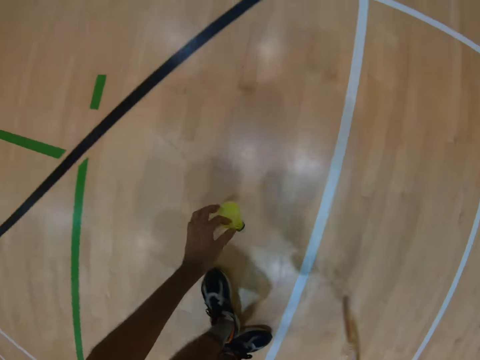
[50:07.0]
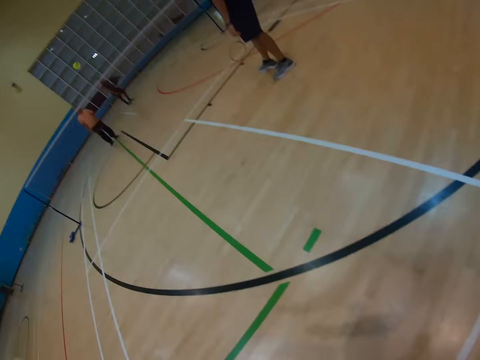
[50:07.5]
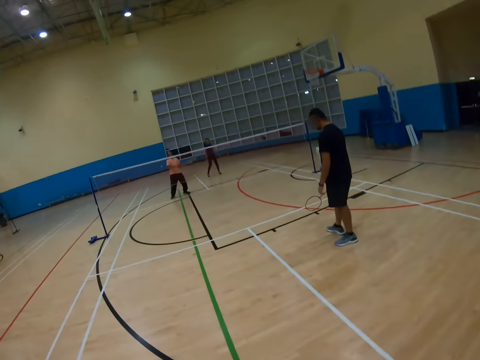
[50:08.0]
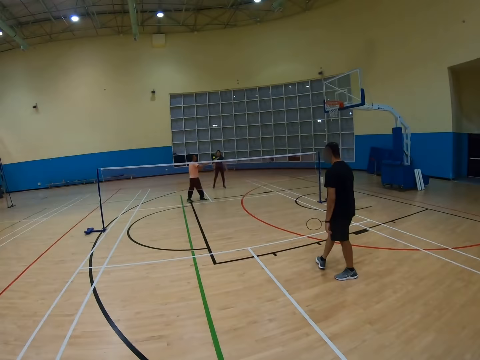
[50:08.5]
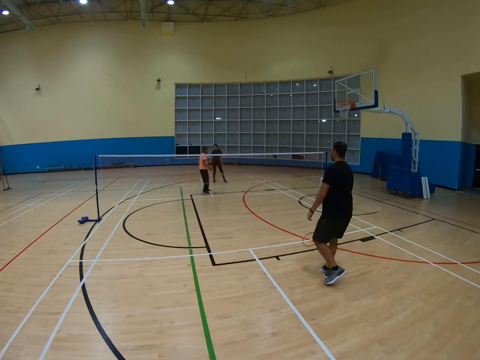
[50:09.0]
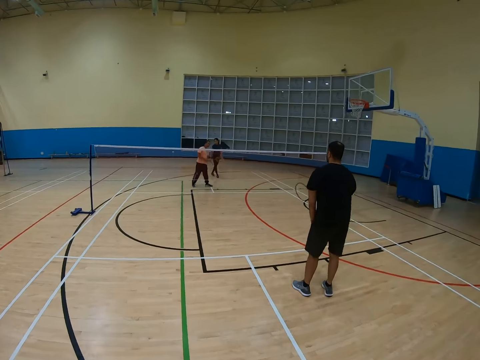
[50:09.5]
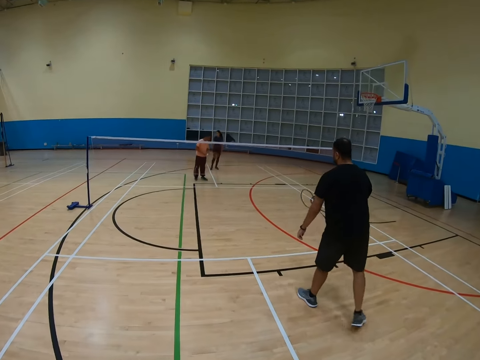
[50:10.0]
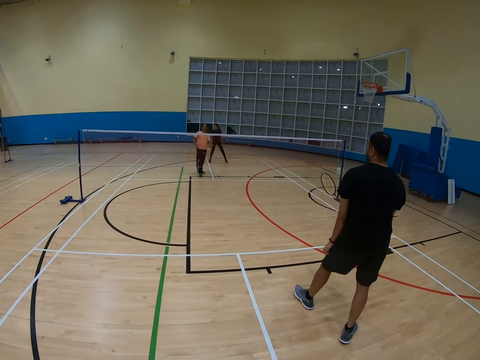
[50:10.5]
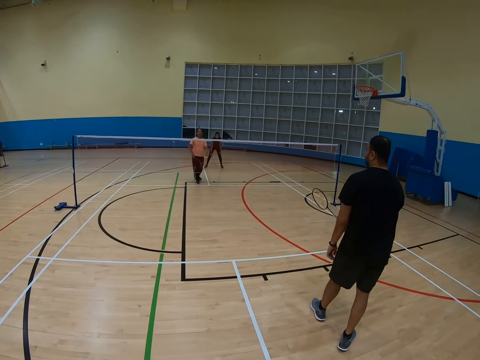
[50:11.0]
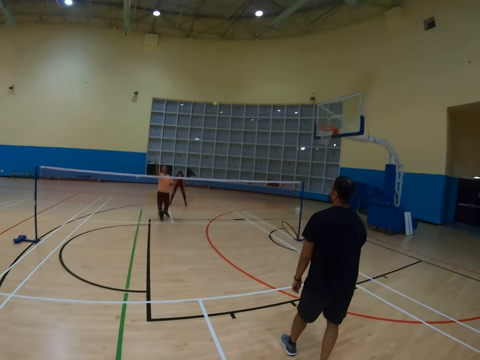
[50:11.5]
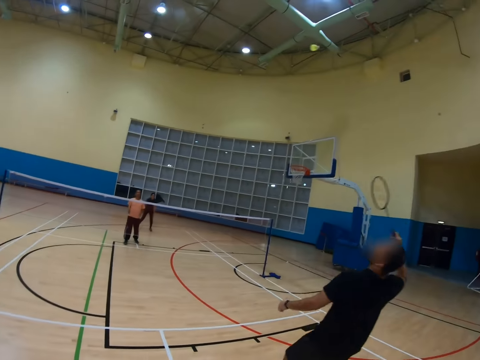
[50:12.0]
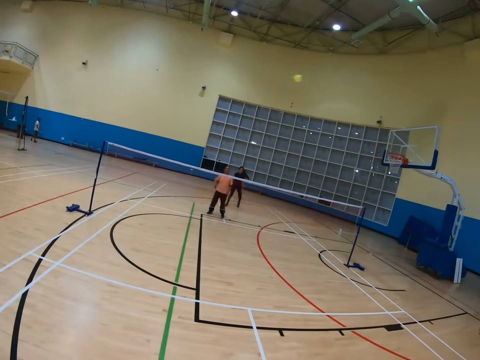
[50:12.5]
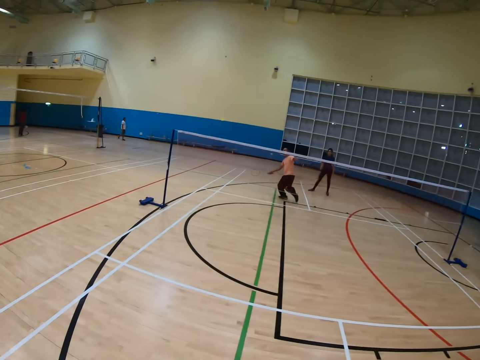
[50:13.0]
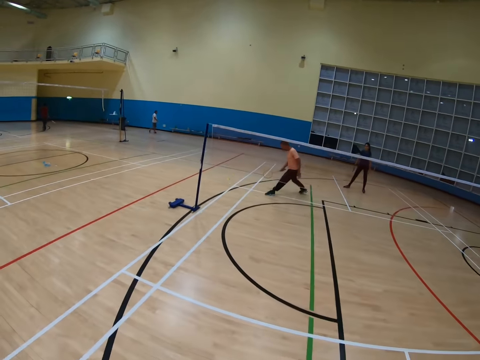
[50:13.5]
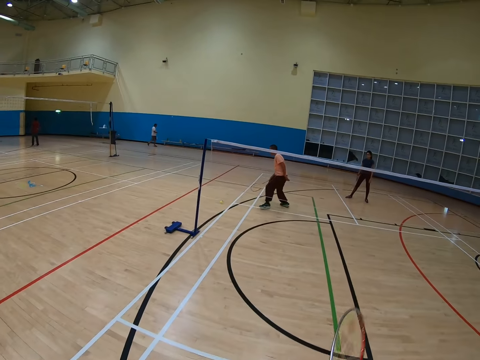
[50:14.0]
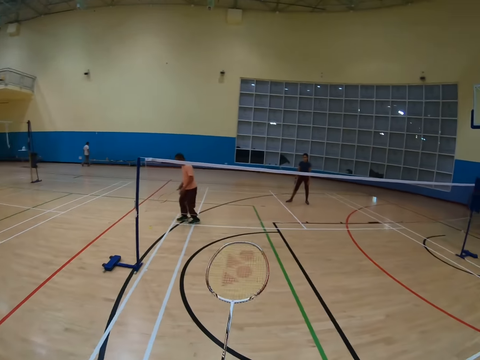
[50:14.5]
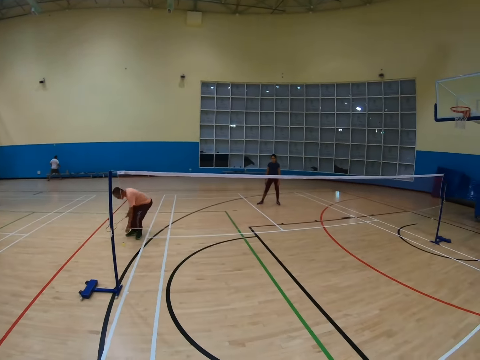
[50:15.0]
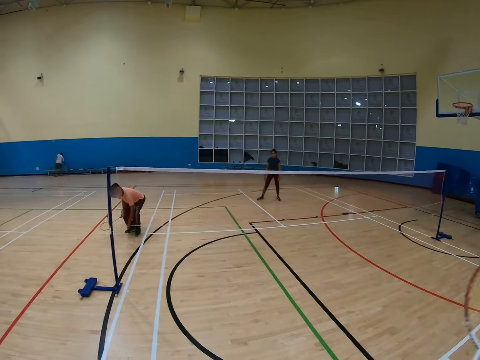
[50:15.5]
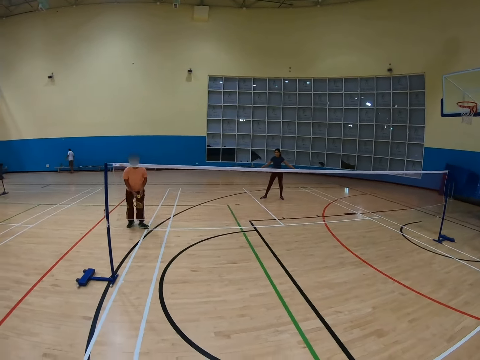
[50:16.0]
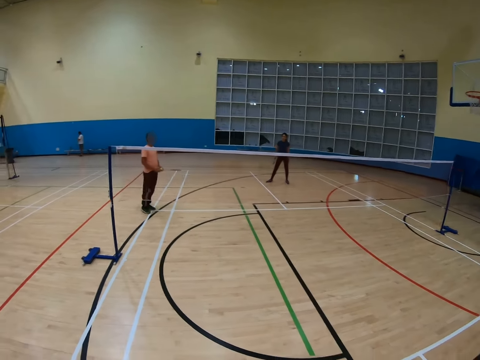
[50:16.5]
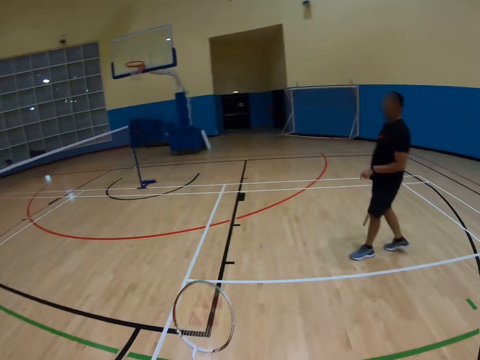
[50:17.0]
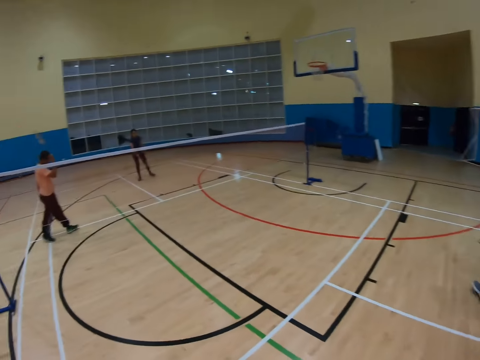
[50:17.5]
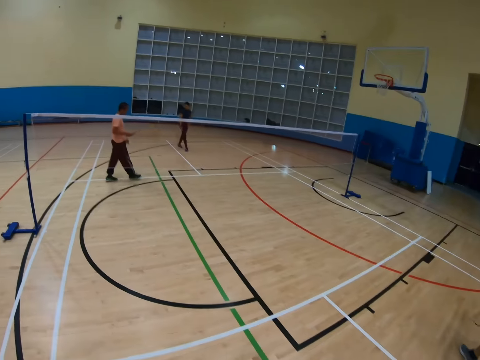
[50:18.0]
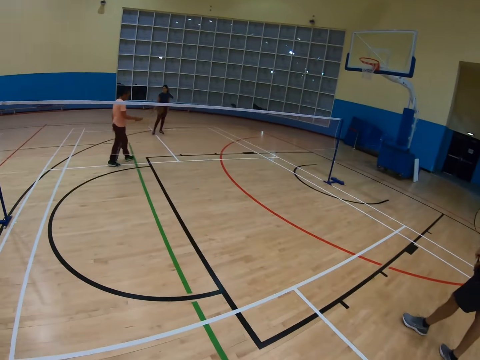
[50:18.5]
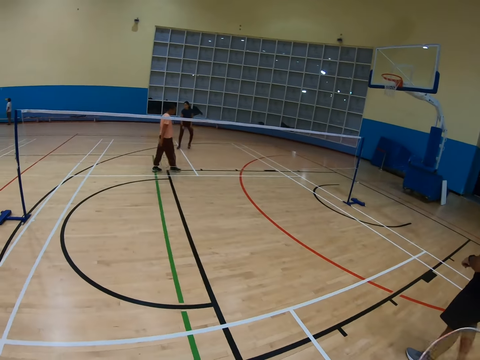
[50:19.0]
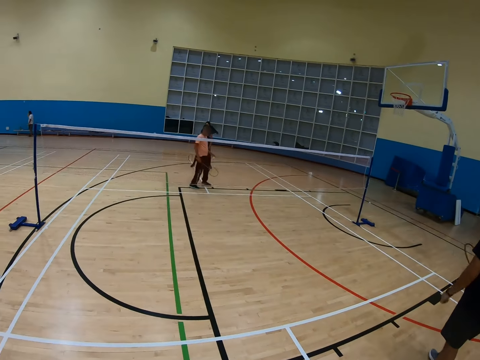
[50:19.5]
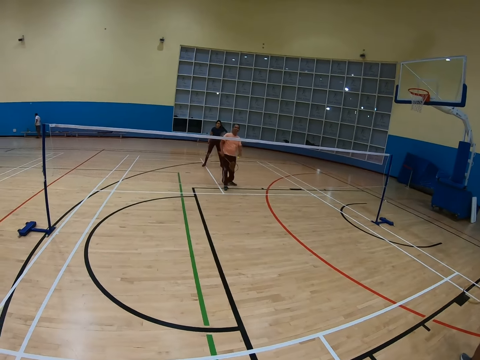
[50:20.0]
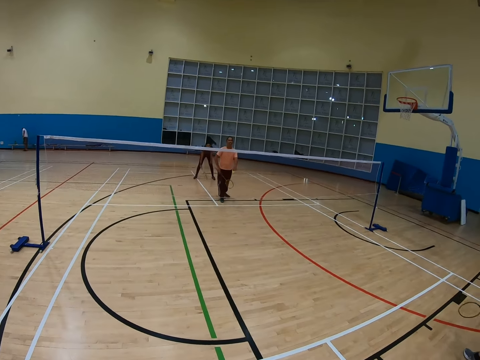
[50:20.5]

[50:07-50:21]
The camera wearer picks up a shuttlecock on the floor. They turn around. A man holds a racket. Another man holds the shuttlecock. The other man bends down. The other man holds the racket. The camera wearer turns around. The other man walks around.

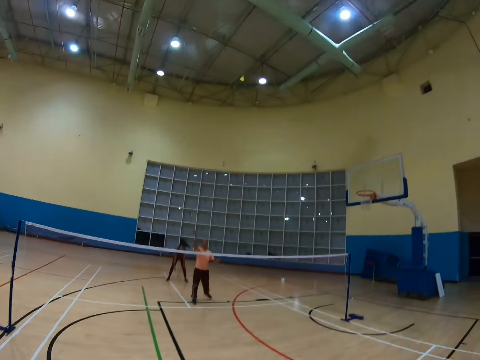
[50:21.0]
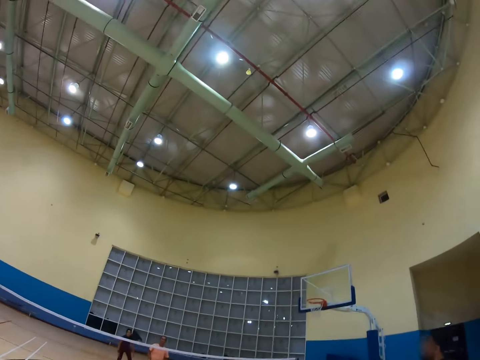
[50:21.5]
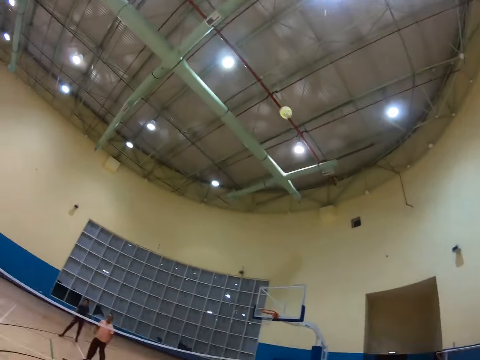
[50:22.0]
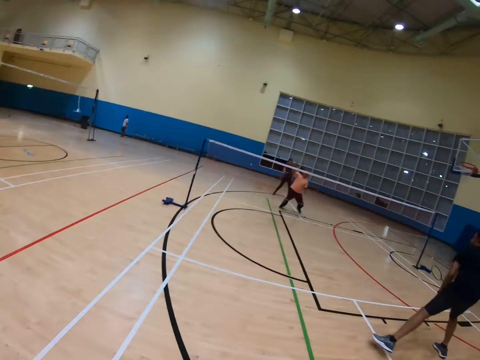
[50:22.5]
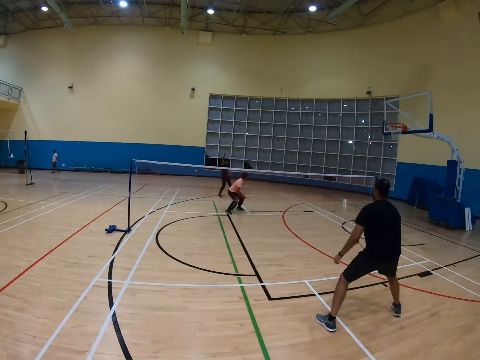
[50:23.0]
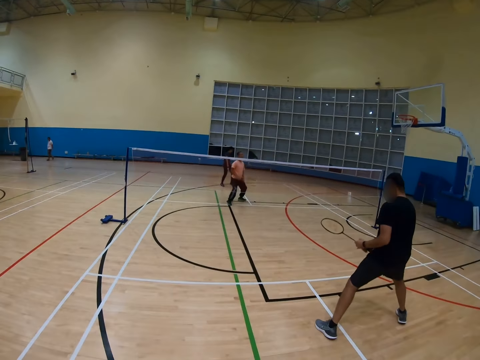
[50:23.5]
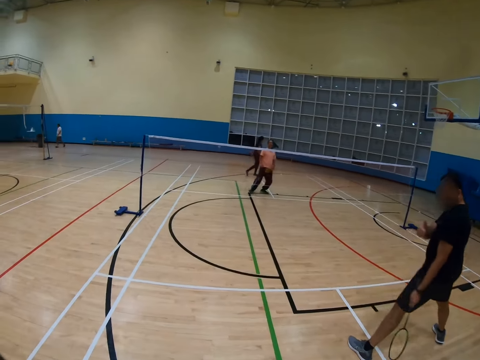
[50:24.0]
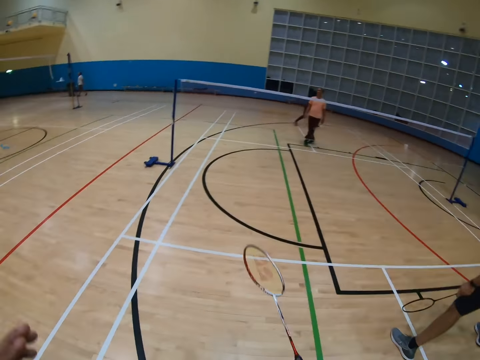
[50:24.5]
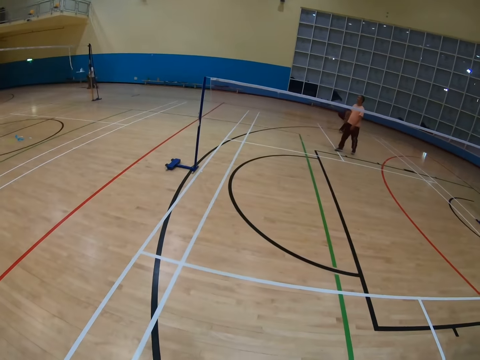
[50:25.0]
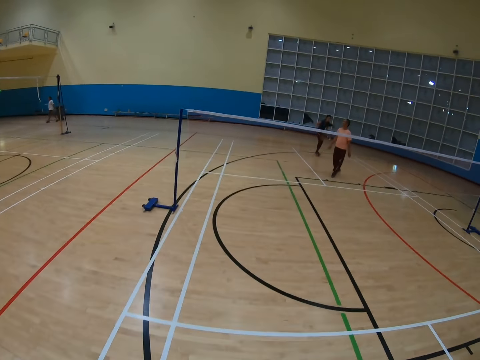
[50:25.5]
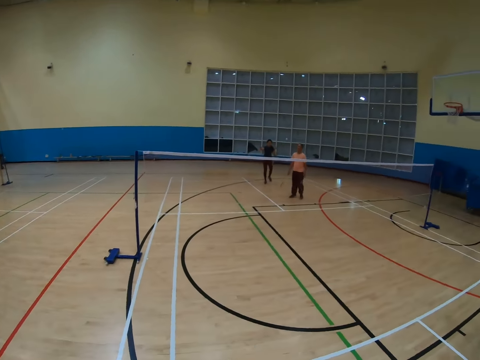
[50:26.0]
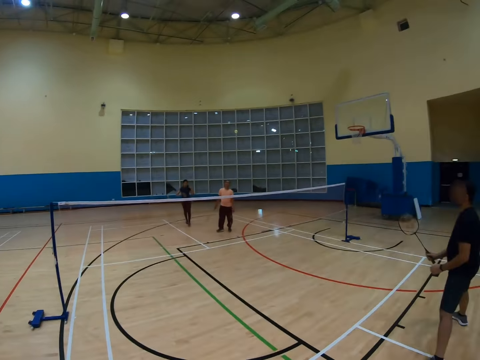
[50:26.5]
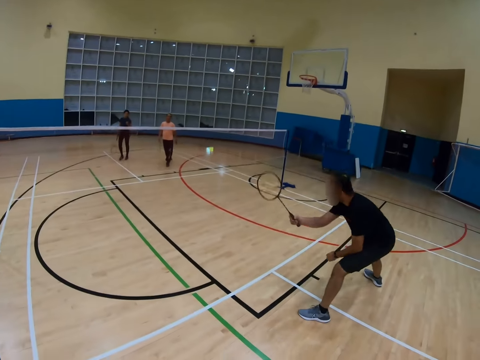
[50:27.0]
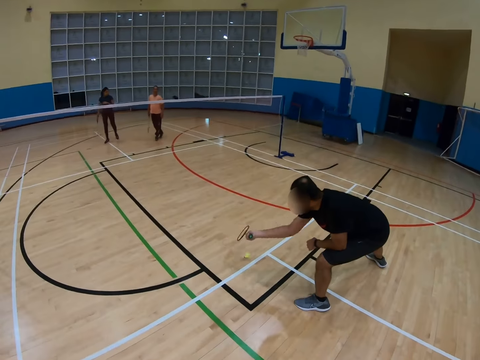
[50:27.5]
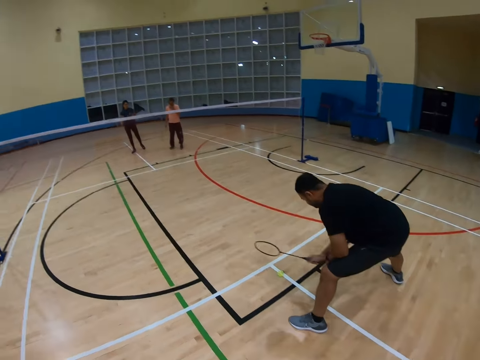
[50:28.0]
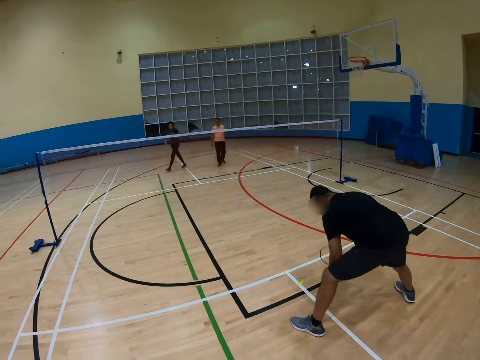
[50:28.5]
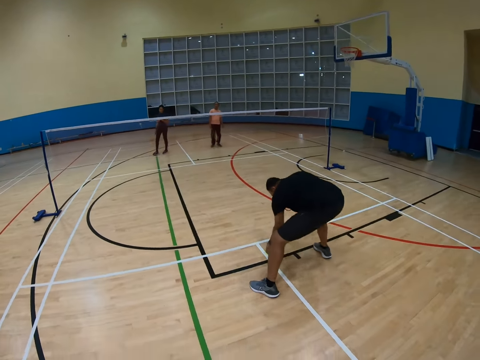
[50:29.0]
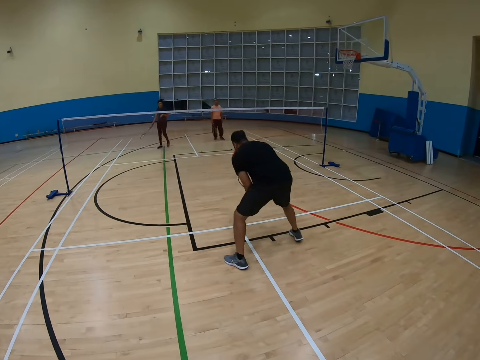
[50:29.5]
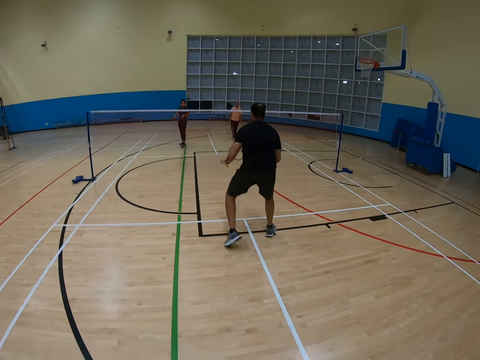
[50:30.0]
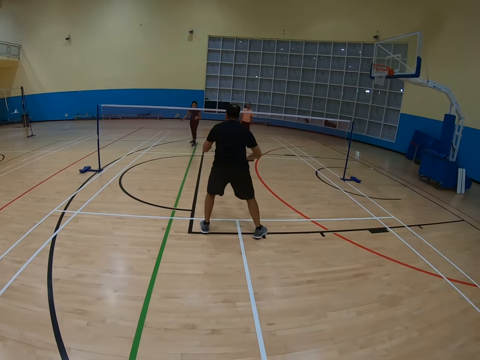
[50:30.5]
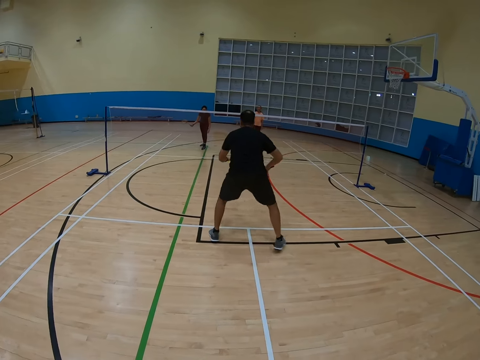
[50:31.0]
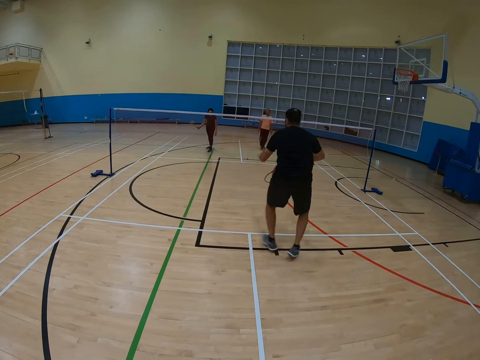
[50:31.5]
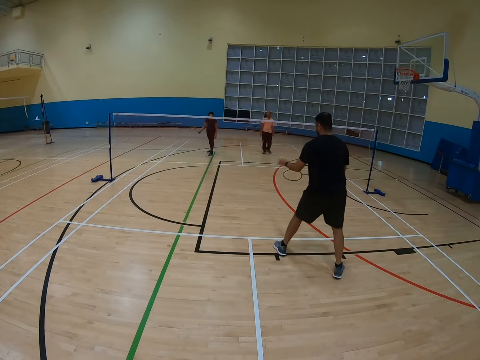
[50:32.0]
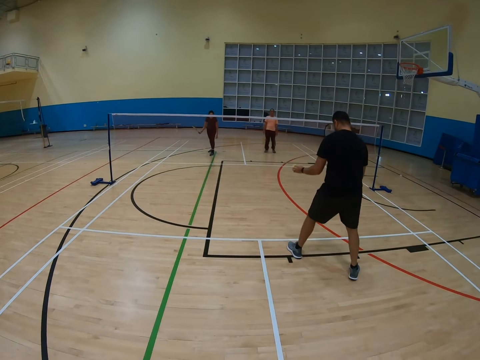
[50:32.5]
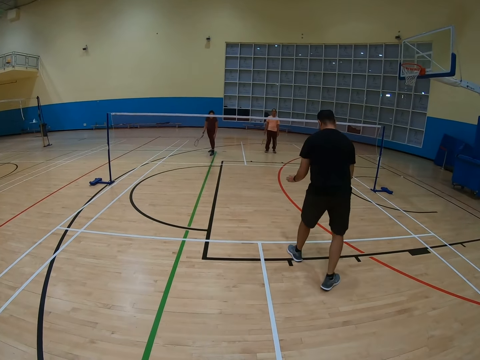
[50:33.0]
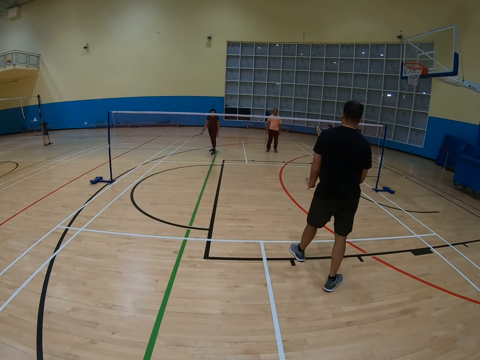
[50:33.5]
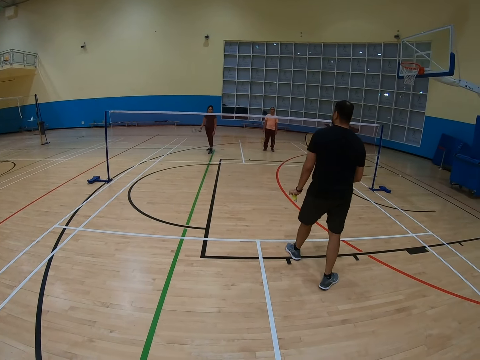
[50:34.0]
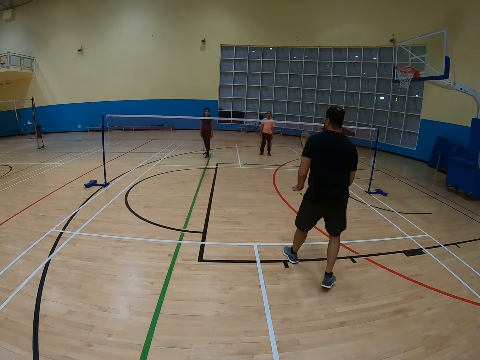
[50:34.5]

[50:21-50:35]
A man hits a shuttlecock with a racket. The camera wearer hits the shuttlecock with the racket. Another man holds the racket. The camera wearer picks up the shuttle and gives it to someone. They turn around. The other man hits the shuttlecock with the racket. The other man picks up the shuttlecock on the floor. The other man moves around.
